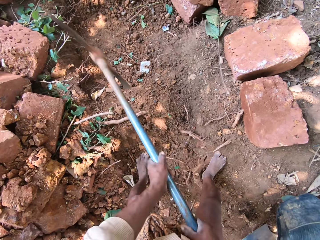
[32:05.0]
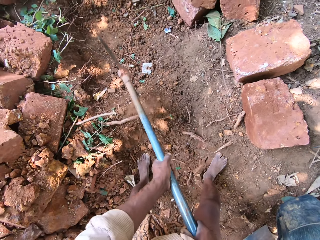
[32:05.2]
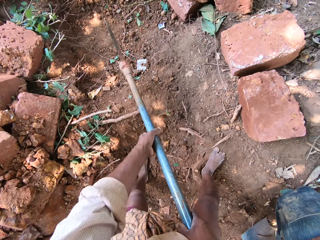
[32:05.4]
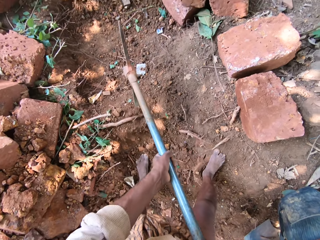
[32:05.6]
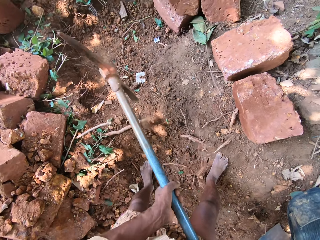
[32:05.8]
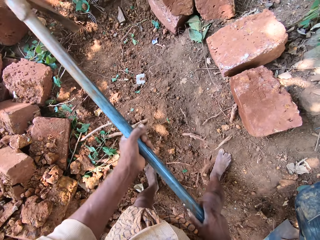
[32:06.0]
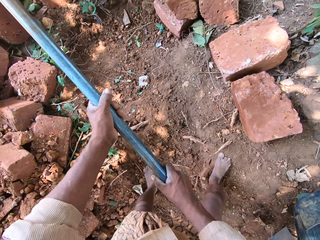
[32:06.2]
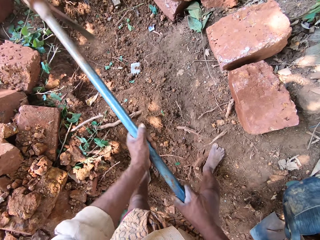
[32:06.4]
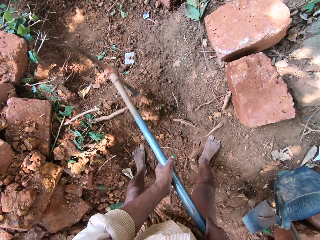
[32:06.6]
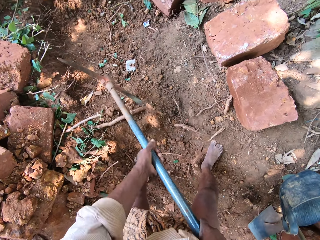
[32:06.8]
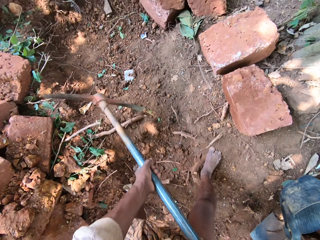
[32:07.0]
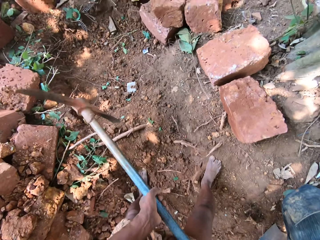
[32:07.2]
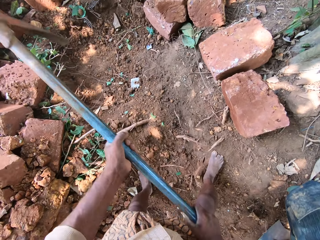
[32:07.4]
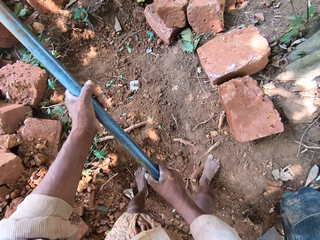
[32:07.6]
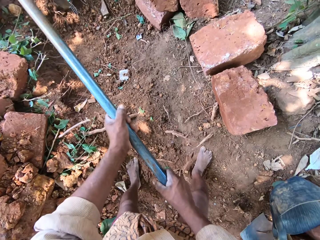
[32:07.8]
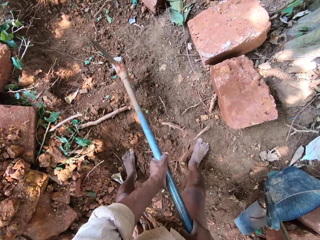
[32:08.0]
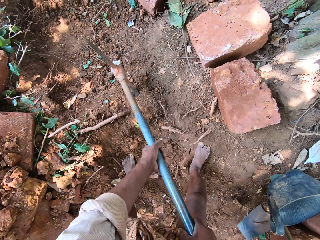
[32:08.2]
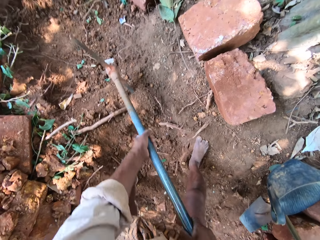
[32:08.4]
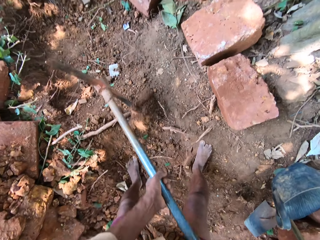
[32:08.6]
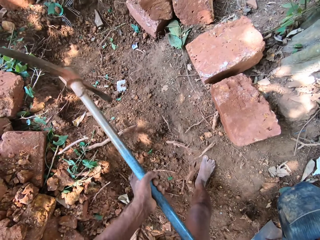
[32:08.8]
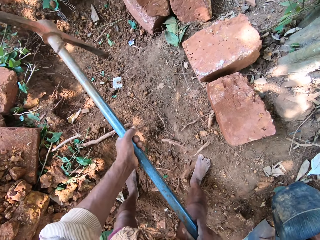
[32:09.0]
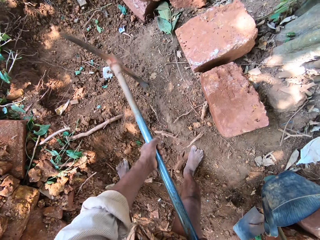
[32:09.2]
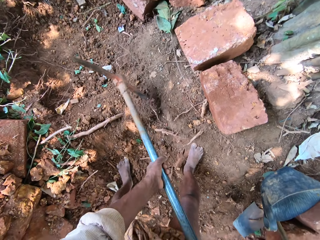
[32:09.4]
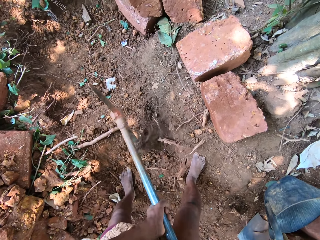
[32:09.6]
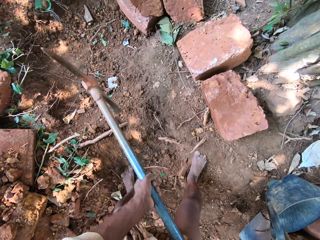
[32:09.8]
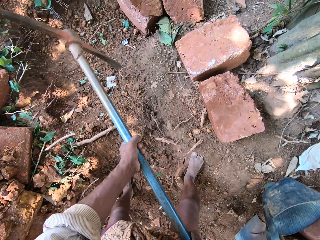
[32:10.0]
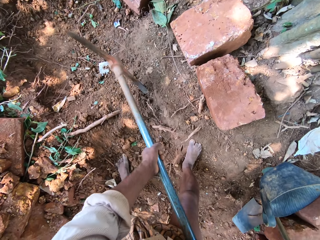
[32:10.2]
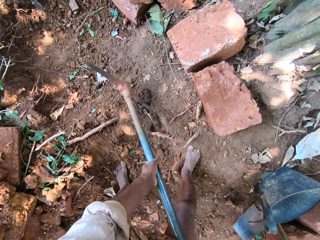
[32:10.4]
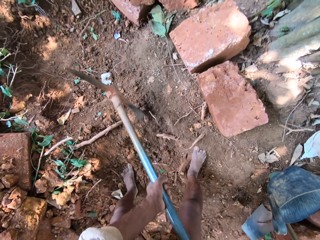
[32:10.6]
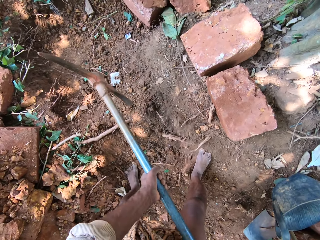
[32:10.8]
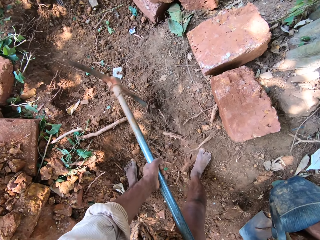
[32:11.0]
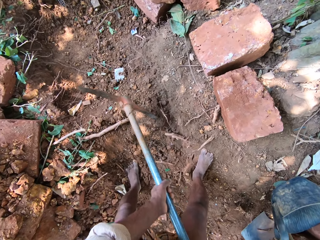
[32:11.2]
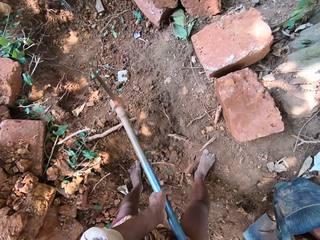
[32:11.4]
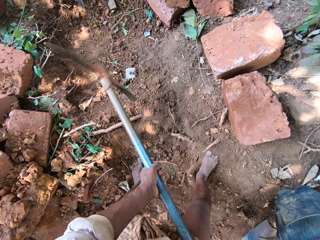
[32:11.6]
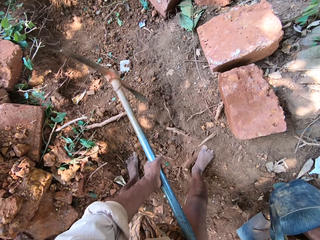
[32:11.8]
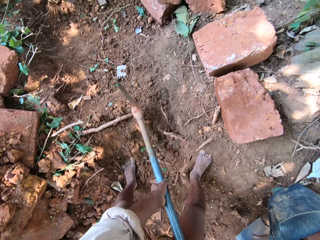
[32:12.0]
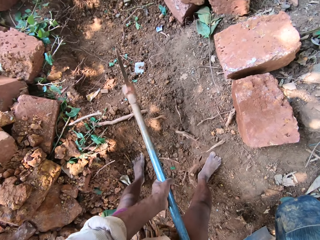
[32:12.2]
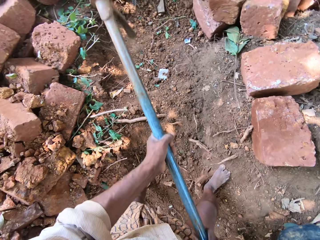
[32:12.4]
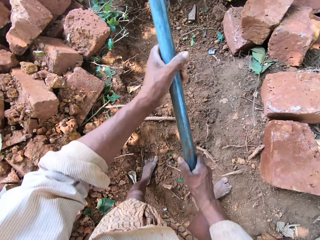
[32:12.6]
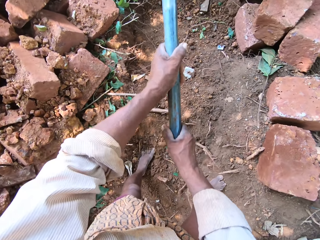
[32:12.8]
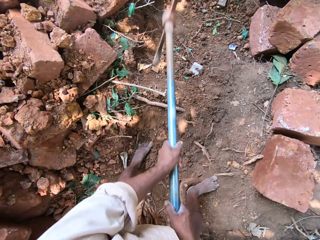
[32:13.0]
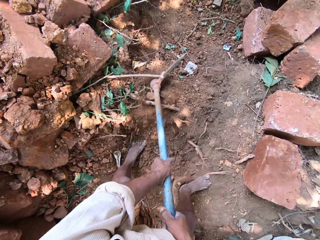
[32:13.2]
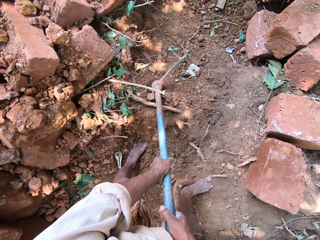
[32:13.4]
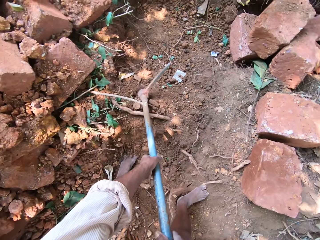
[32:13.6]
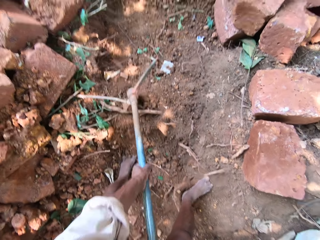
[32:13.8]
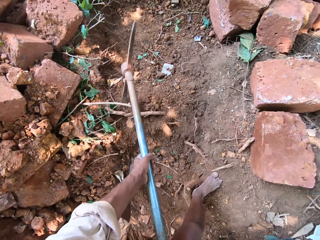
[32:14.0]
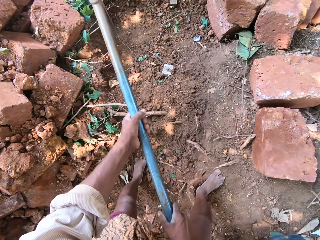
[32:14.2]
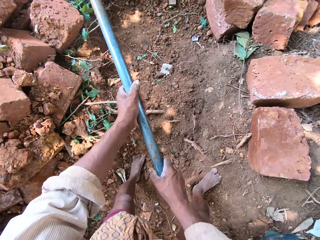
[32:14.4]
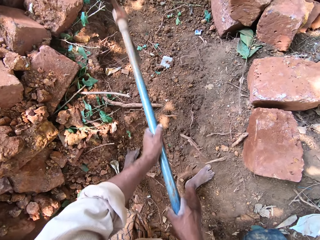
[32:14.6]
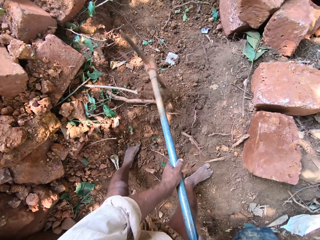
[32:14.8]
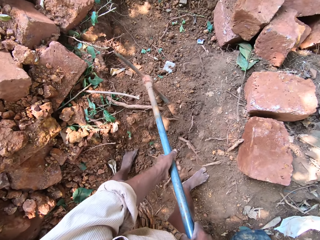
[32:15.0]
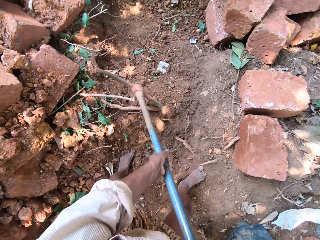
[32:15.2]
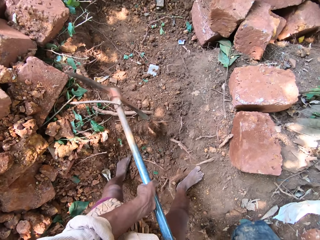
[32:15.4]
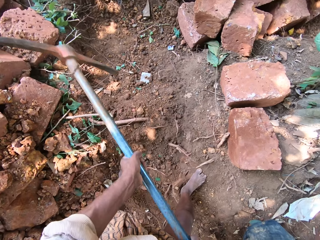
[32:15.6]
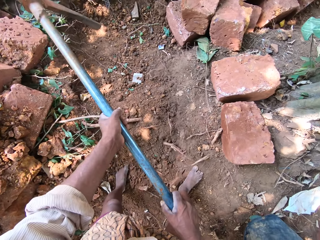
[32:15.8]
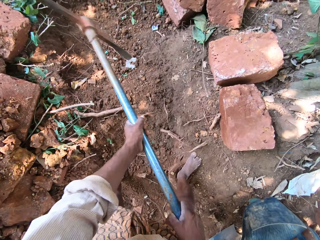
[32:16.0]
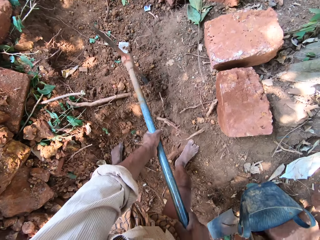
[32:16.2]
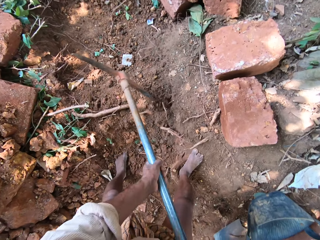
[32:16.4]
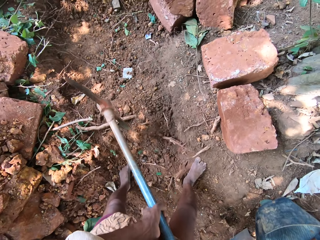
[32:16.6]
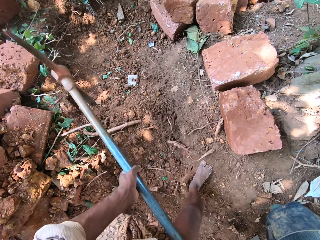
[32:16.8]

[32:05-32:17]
A man interacts with the camera wearer.

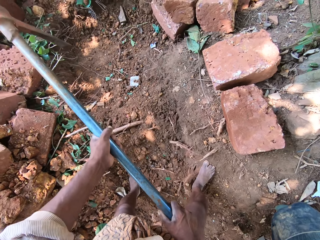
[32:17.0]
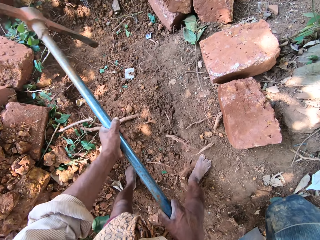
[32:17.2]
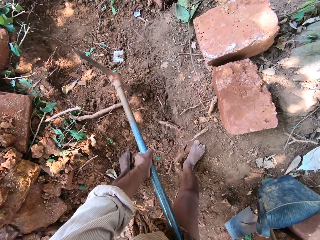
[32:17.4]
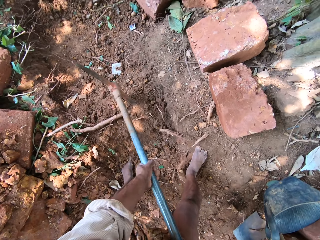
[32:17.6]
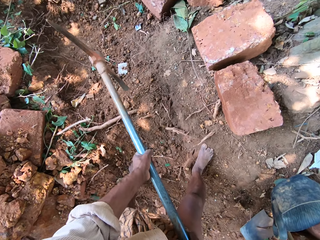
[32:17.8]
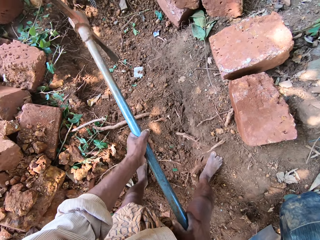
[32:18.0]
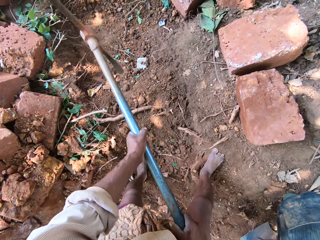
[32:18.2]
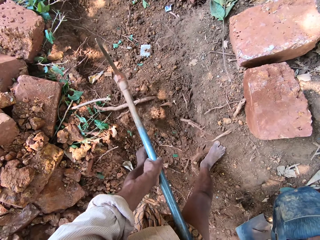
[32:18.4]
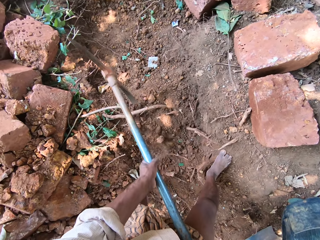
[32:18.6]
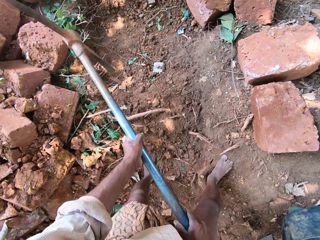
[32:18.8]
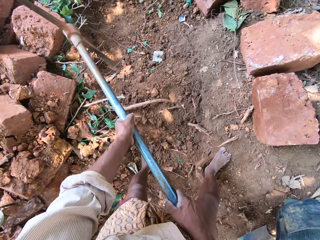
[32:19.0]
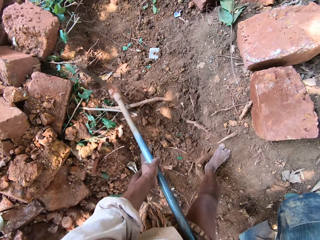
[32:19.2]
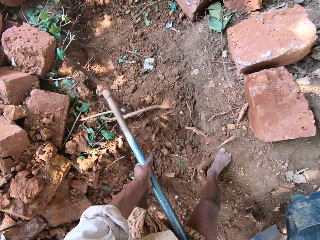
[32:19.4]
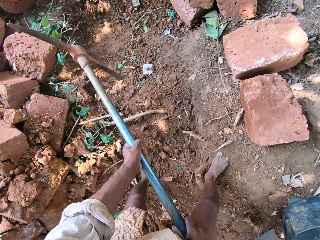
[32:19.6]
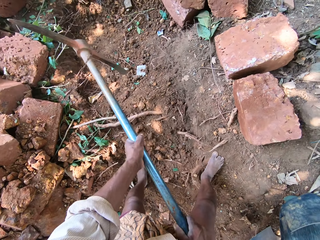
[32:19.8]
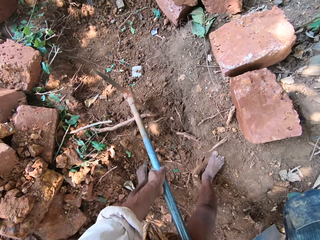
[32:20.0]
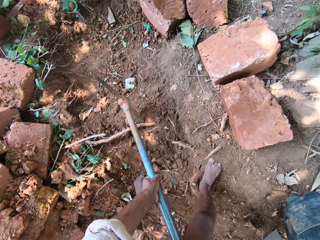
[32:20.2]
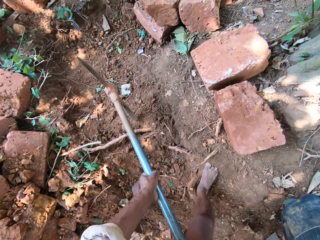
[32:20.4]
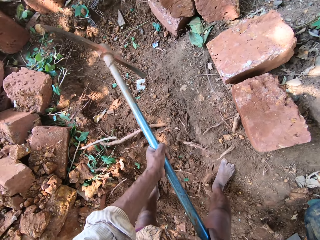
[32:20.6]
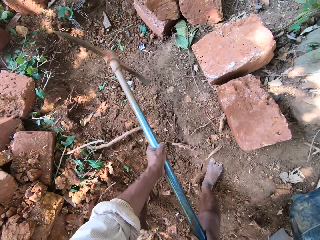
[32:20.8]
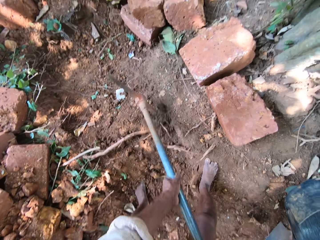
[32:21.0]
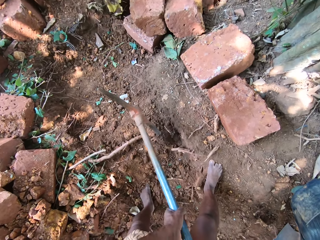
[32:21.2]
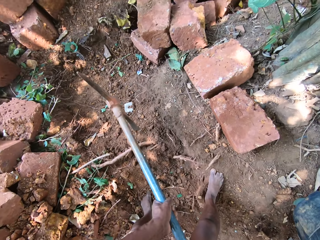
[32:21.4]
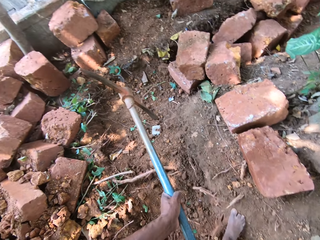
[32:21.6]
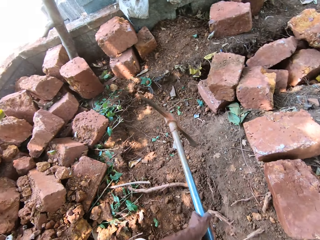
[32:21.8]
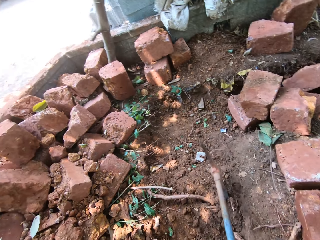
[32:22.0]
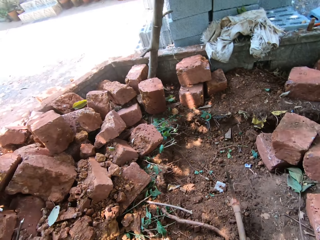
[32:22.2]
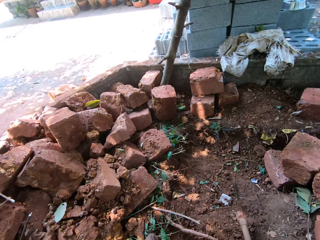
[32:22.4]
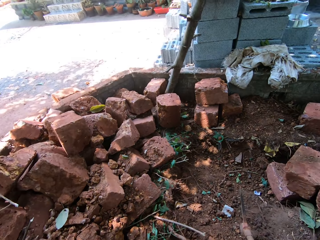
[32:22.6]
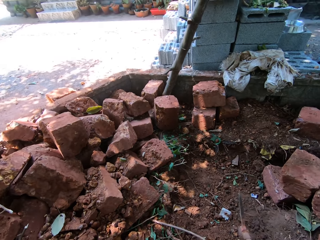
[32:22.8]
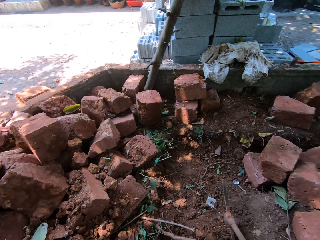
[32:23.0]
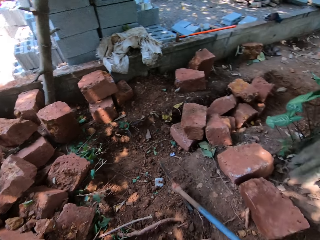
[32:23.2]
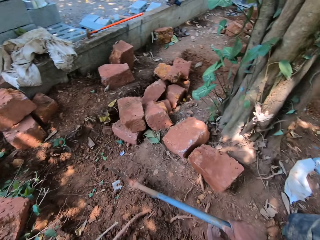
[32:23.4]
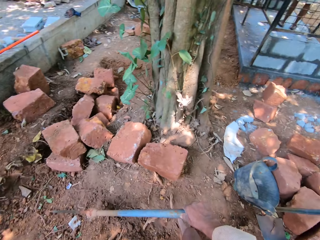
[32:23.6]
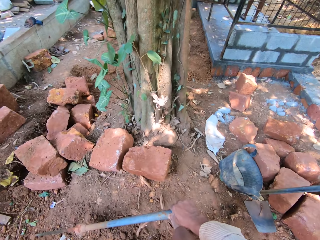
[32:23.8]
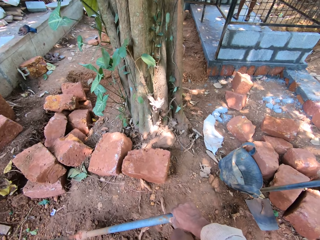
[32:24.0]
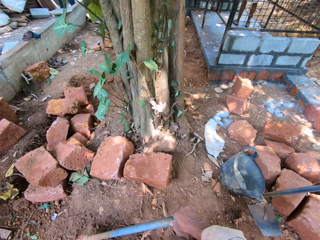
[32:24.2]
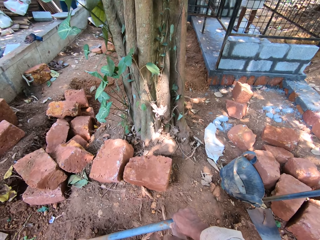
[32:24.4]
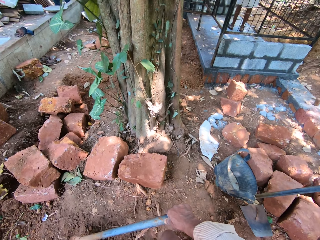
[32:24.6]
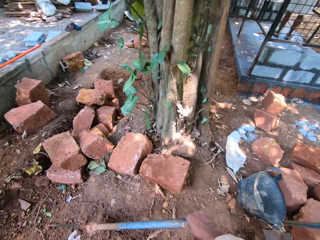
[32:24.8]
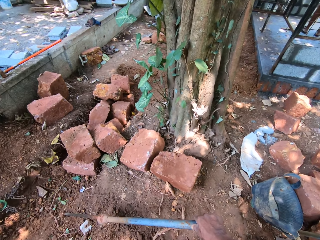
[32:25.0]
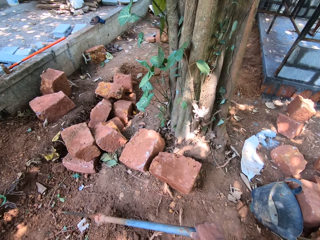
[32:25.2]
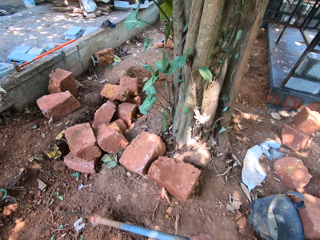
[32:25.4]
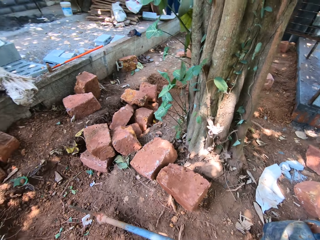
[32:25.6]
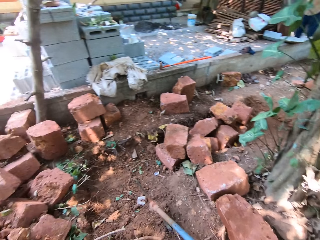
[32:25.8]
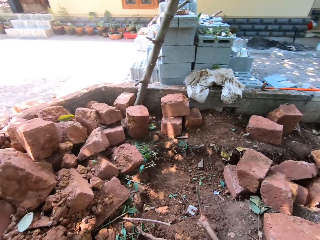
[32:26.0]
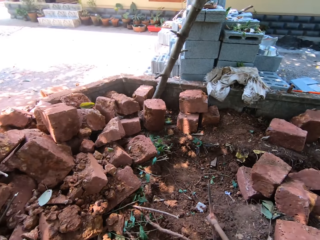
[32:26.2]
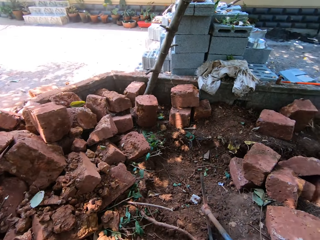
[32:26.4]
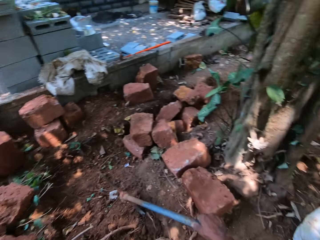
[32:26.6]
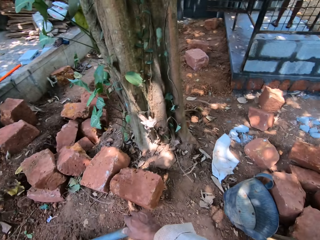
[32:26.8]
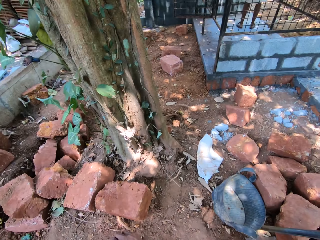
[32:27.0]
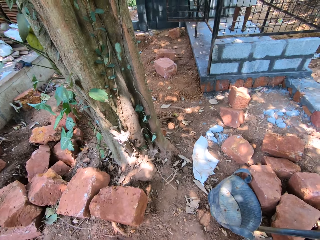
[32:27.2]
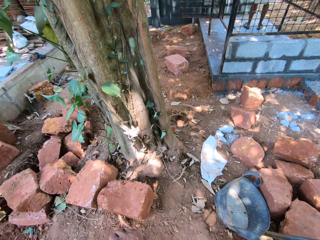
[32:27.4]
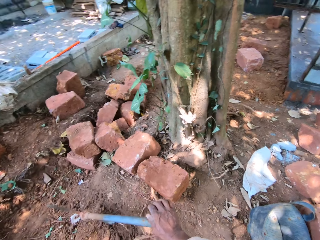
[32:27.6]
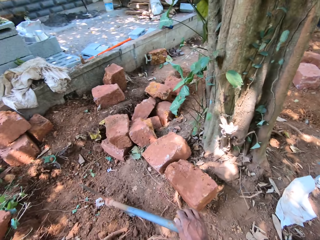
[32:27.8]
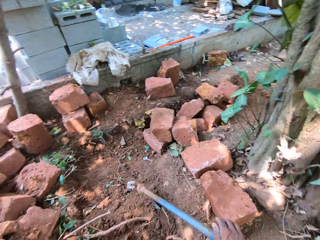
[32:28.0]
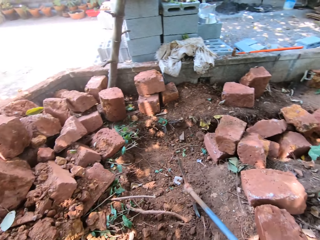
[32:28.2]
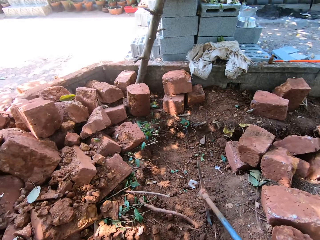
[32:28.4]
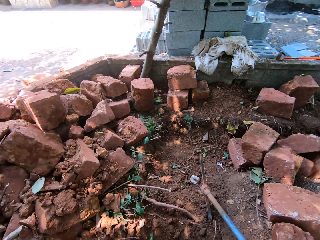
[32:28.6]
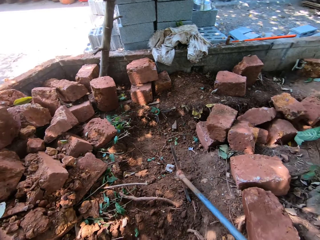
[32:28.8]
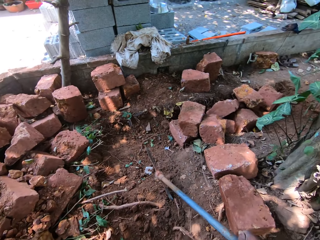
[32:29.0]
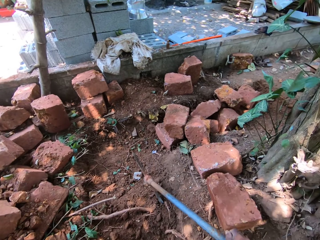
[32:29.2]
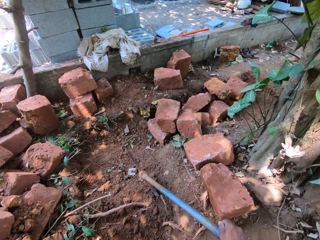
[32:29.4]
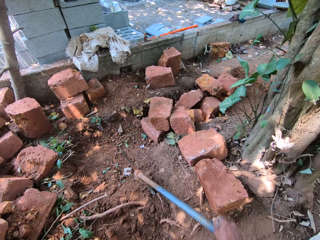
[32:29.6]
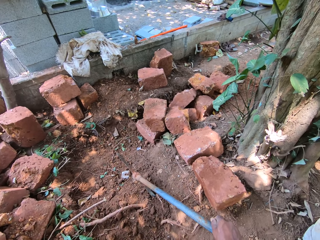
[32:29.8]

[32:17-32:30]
The camera wearer looks around. He holds the pickaxe with his right hand.
